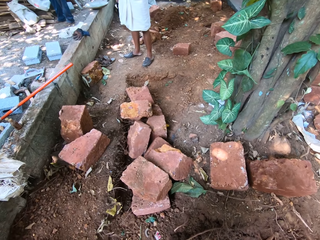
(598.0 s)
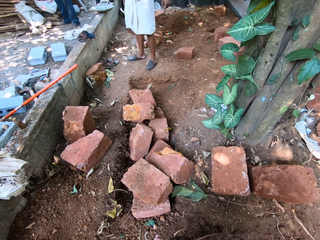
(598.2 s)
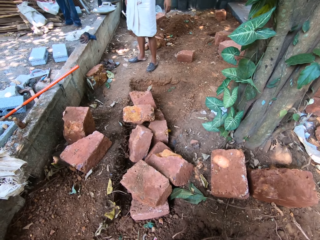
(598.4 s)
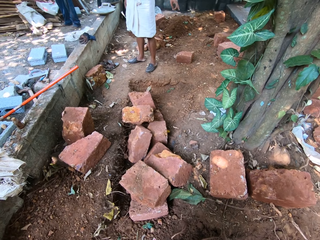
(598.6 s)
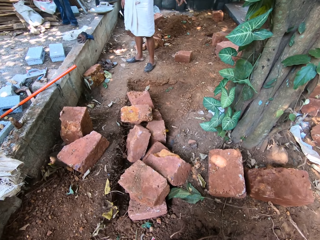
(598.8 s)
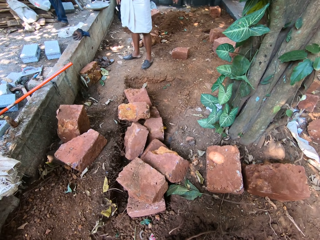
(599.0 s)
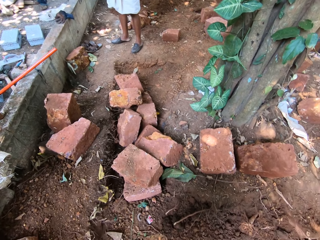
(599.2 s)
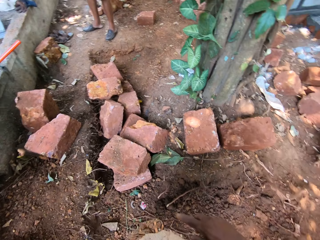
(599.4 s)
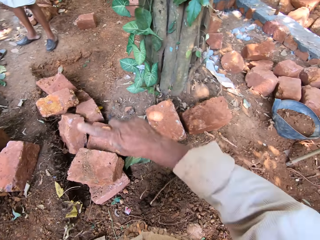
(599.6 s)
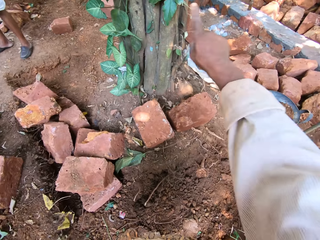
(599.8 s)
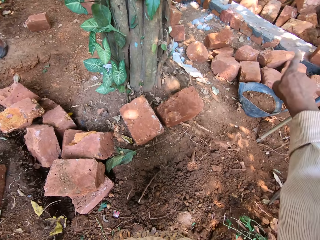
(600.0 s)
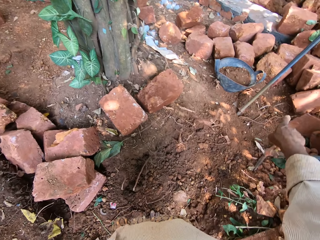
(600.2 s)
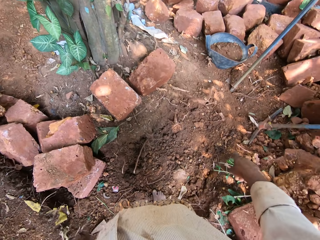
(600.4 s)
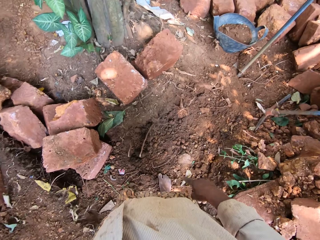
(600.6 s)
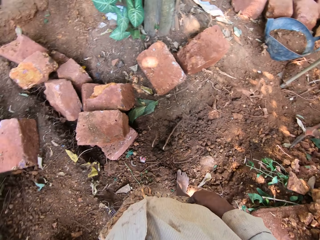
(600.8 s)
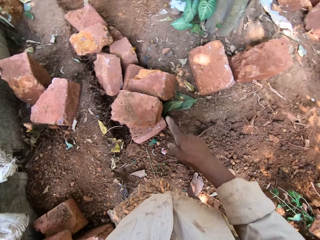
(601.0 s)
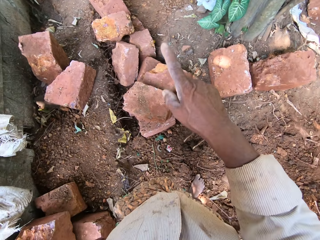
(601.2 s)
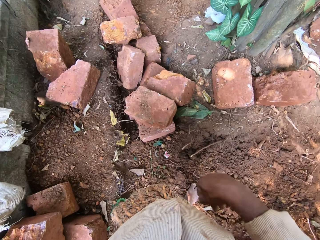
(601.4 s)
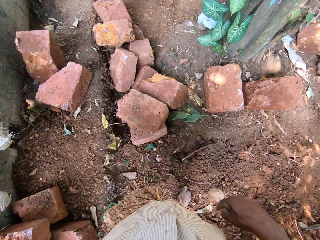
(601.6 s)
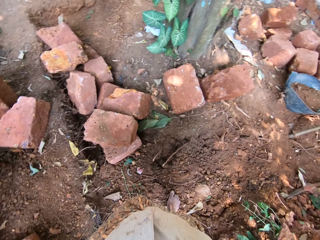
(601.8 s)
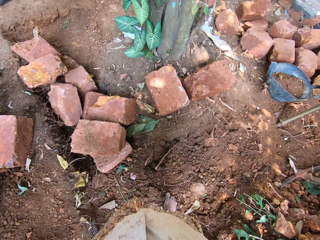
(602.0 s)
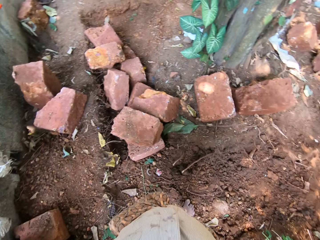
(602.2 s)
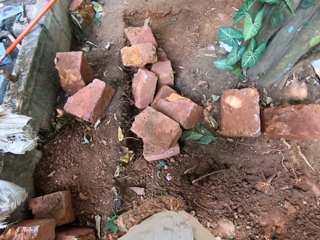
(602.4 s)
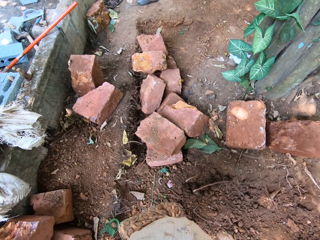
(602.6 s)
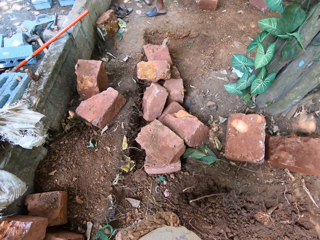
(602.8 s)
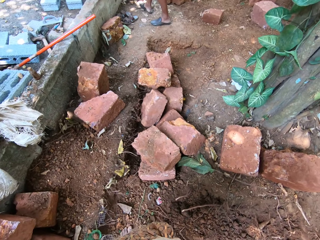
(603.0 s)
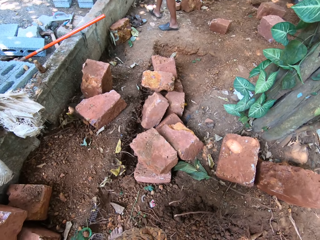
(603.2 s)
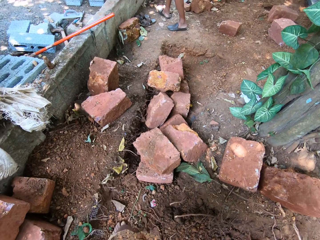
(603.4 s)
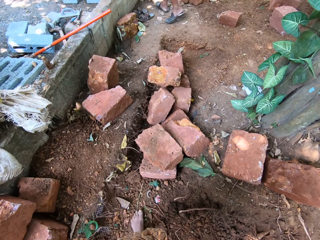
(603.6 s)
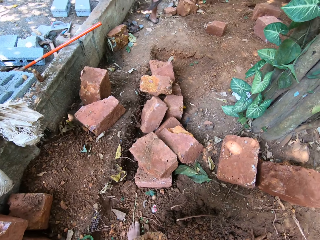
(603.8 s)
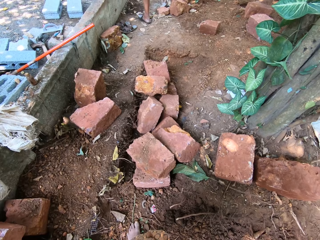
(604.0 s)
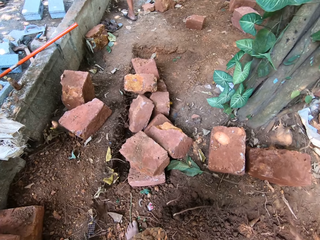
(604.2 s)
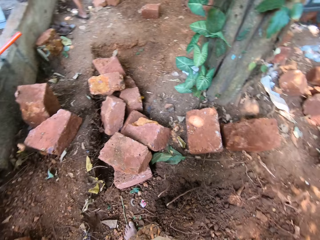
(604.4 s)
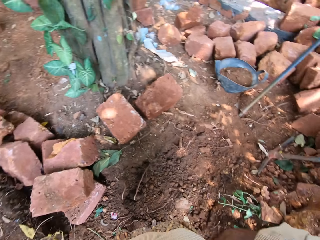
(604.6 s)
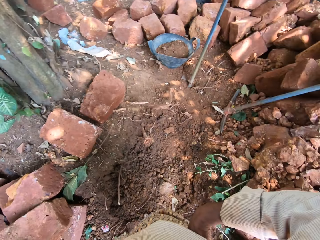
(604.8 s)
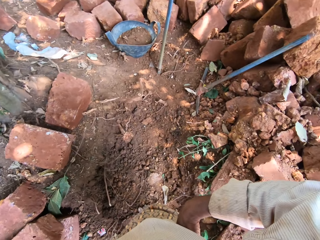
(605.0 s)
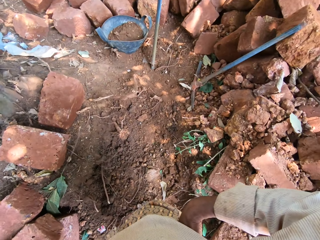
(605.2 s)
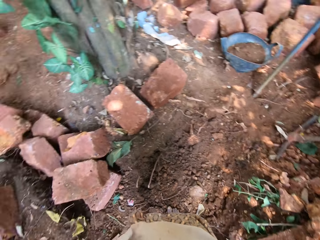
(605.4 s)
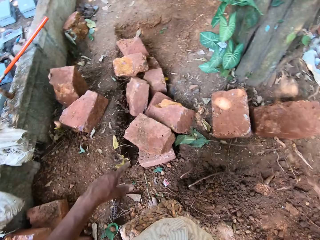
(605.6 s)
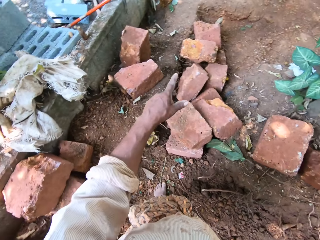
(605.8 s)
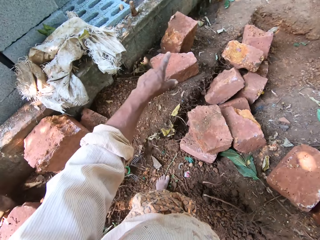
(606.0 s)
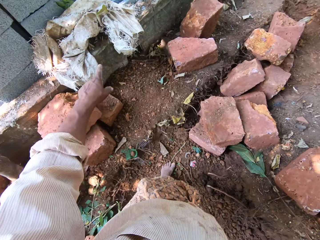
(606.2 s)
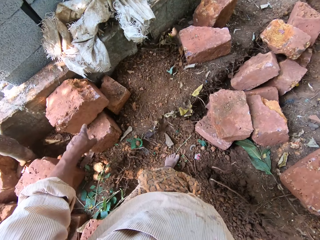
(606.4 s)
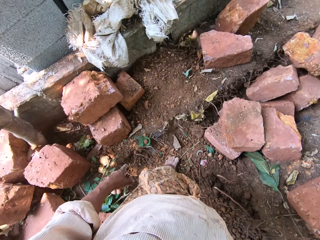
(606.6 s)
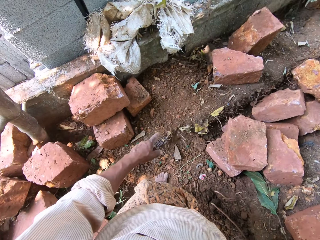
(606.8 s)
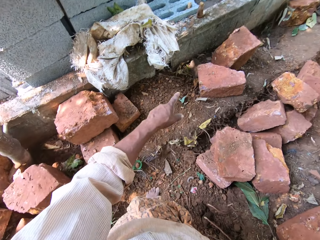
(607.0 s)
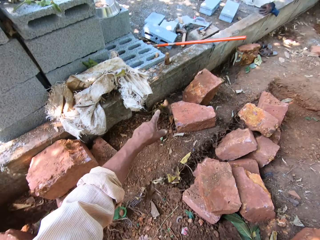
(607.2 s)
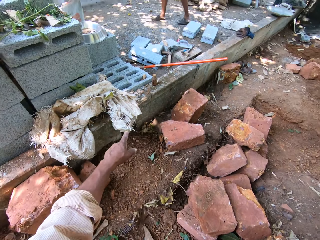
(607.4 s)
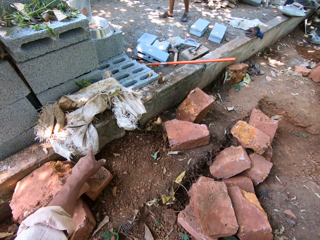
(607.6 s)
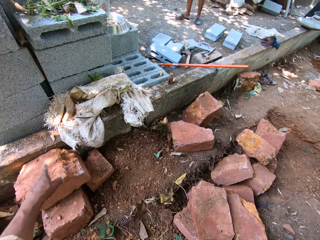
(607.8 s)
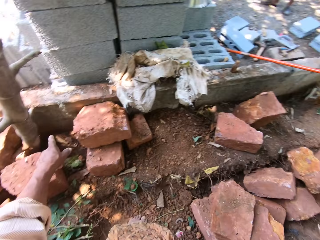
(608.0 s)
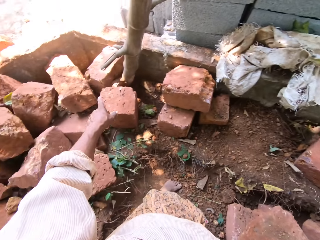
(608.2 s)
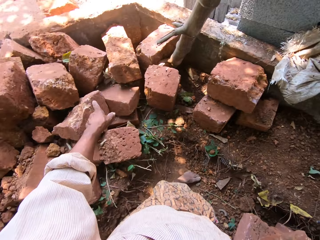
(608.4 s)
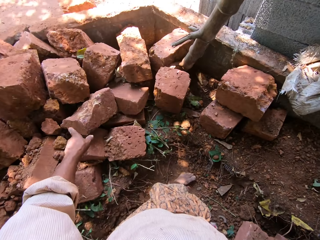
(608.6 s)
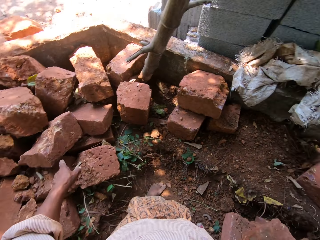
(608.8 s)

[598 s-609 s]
A man appears. The camera wearer points at some bricks on the ground with his right hand. He moves the hand. He looks around. He points at the bricks on the ground with his left hand. He moves the hand.

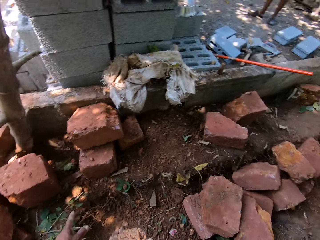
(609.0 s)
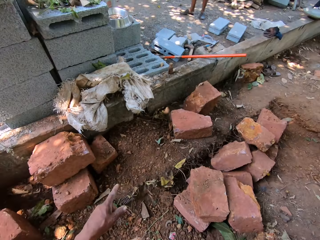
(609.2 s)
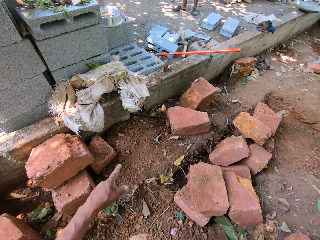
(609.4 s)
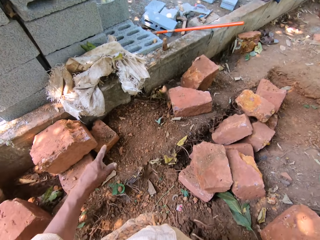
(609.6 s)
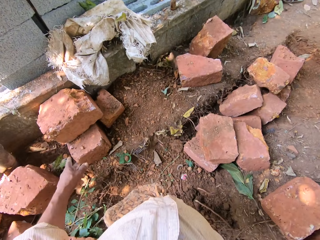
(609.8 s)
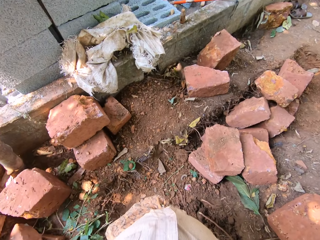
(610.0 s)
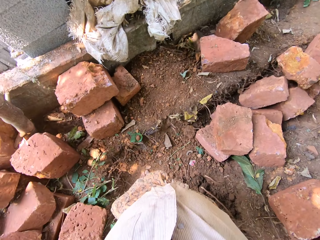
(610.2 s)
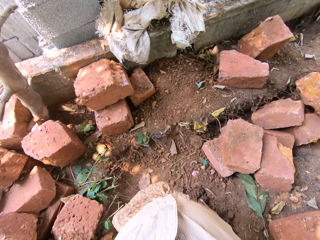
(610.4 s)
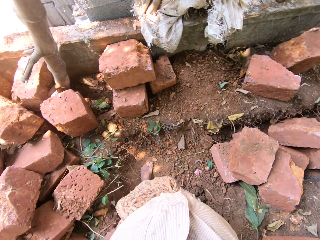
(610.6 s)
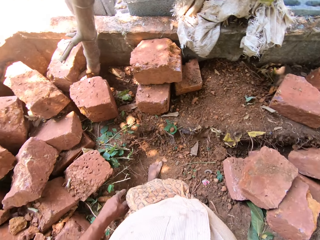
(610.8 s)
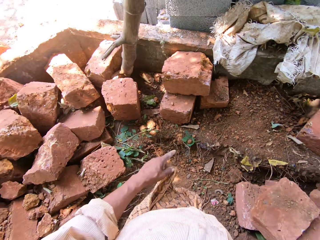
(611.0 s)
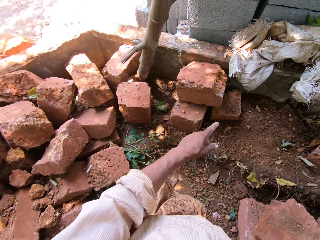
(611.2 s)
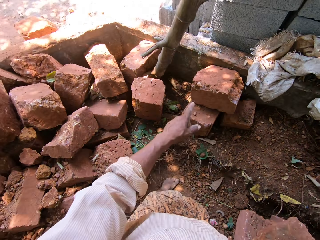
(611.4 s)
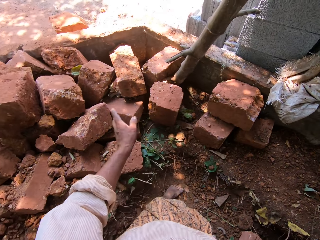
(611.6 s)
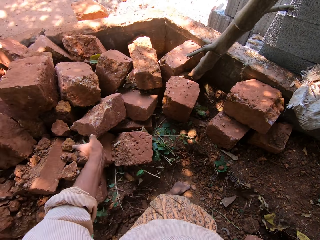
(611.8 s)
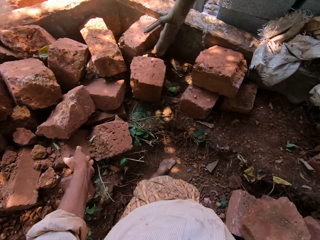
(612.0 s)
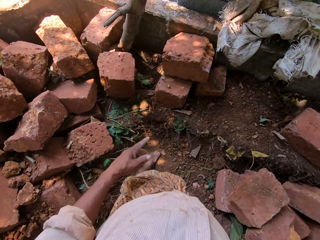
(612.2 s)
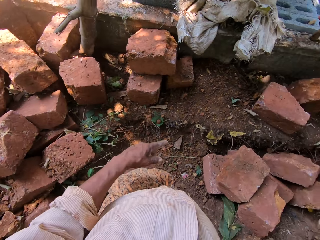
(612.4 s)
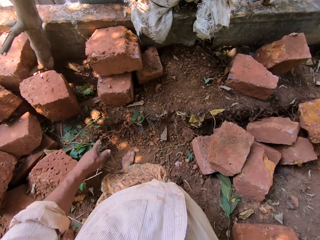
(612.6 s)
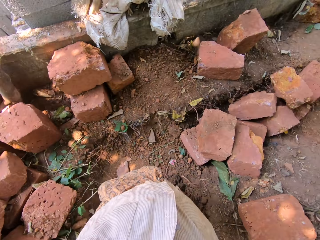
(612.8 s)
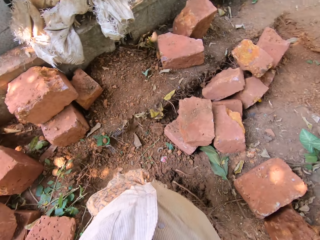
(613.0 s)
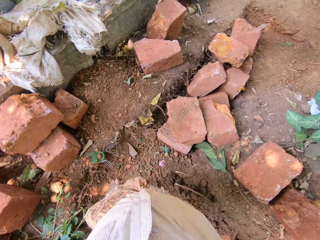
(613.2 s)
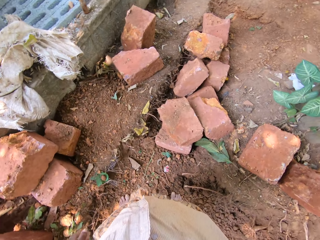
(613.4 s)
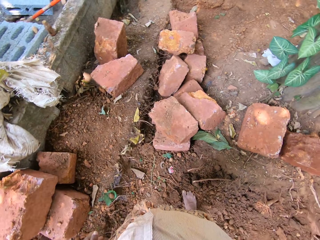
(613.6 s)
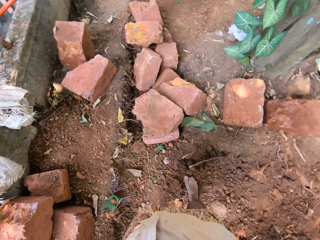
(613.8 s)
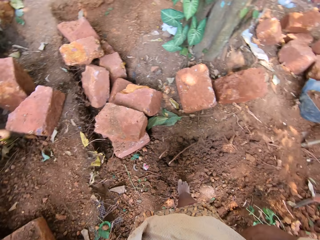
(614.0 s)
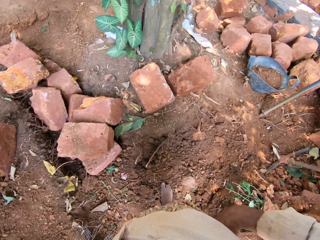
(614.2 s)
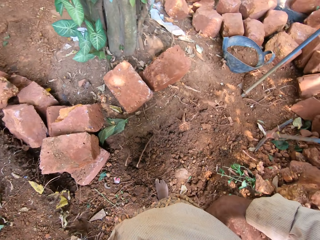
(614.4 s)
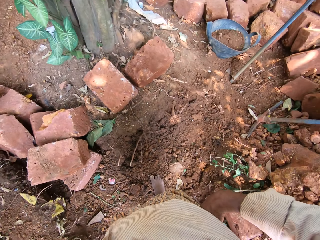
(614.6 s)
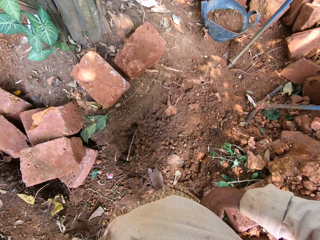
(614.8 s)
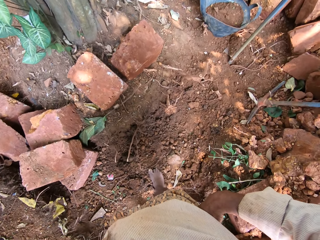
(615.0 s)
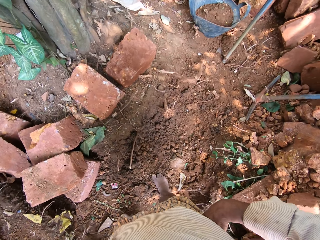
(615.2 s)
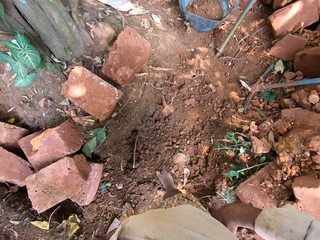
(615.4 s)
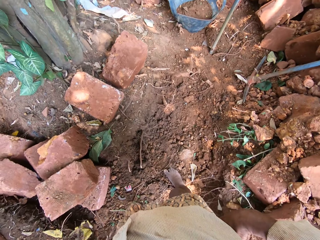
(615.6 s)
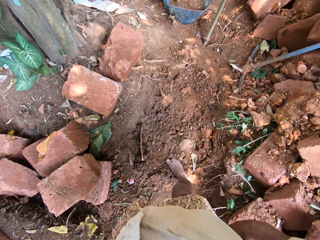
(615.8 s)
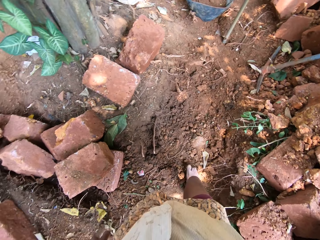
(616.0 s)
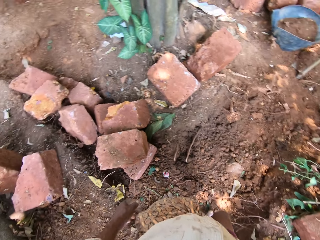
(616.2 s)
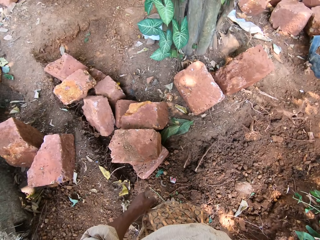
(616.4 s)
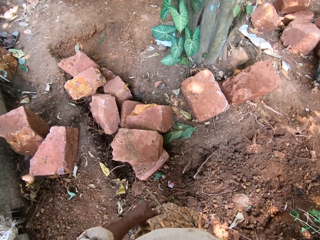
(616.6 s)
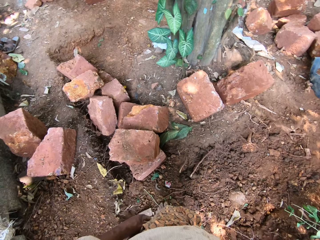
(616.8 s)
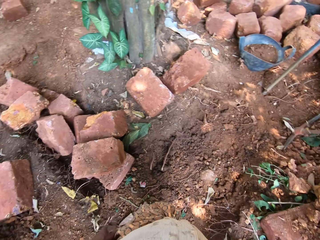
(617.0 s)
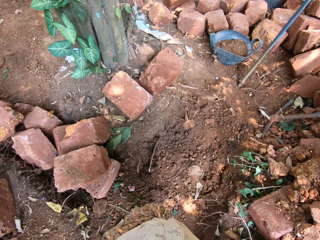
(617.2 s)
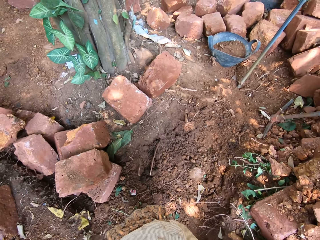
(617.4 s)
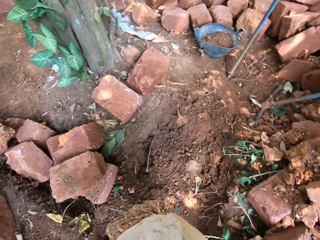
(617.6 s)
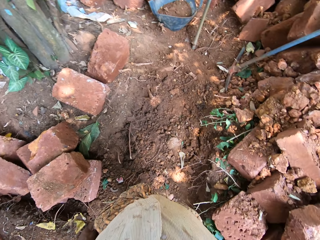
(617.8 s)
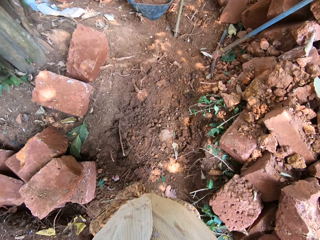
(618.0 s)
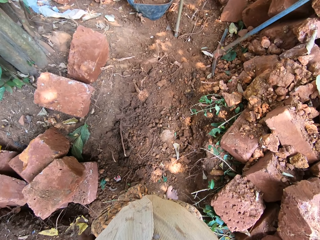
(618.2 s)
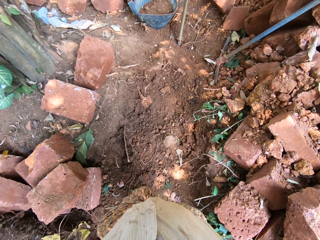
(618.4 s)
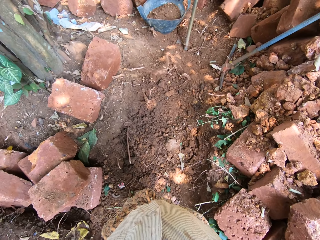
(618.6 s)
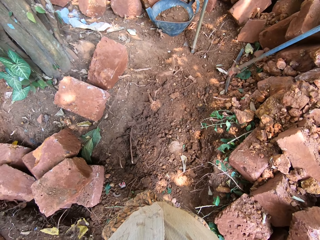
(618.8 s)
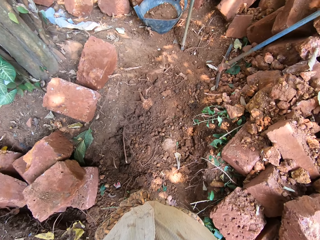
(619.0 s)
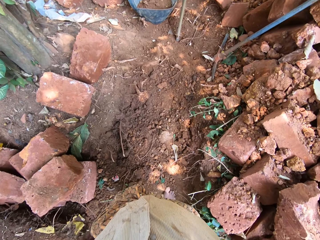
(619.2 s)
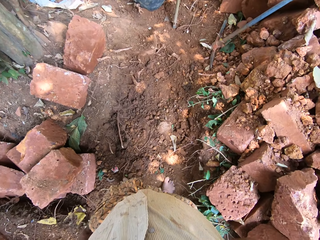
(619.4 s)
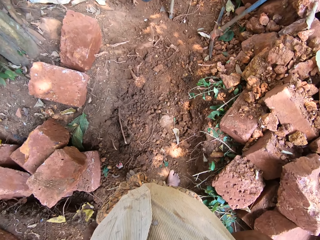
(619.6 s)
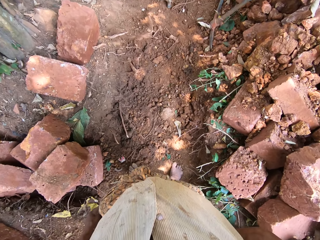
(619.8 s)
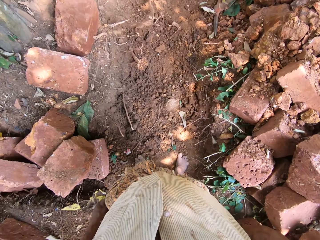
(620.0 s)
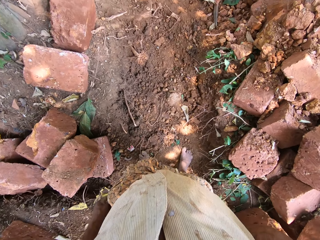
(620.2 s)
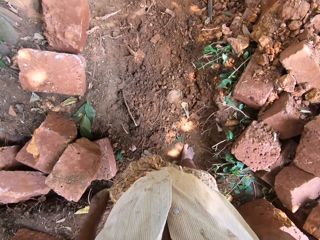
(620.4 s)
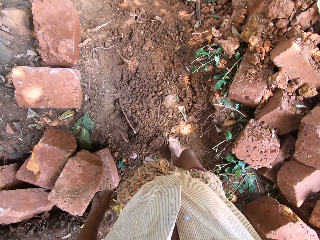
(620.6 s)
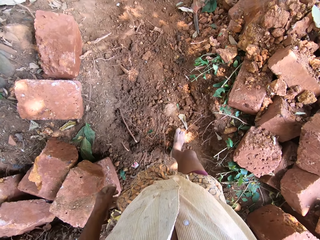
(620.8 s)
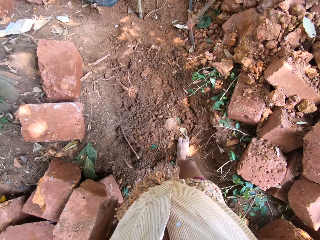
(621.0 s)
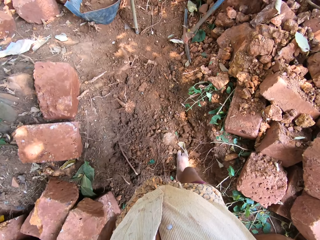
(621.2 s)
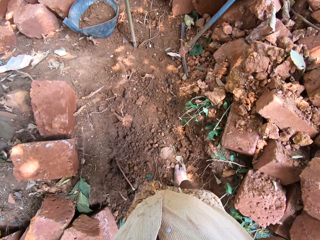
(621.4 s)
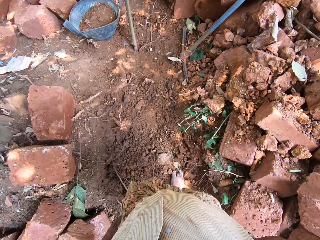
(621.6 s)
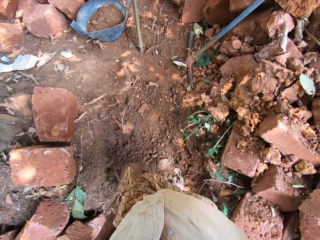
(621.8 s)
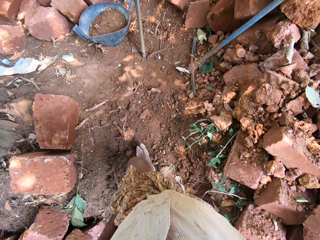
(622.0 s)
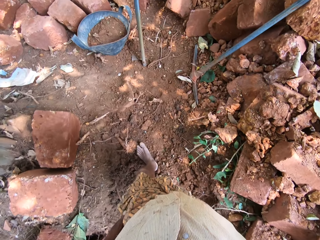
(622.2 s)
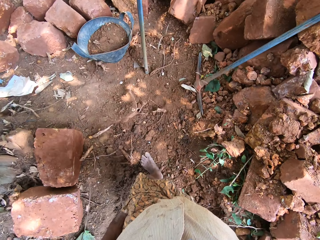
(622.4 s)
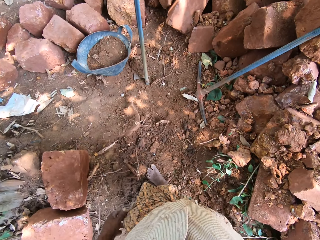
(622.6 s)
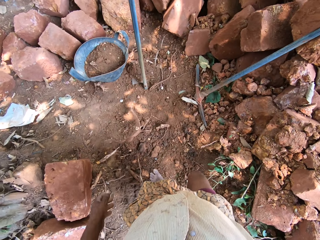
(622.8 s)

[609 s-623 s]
The camera wearer looks around. They move the hand. They demonstrate with the hand. They look around. They move the leg. They look around. They walk around the construction site. They step forward.
